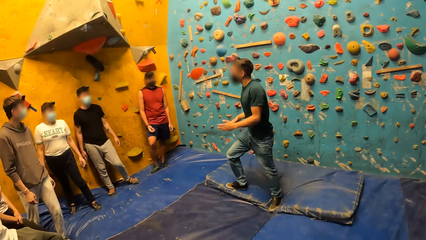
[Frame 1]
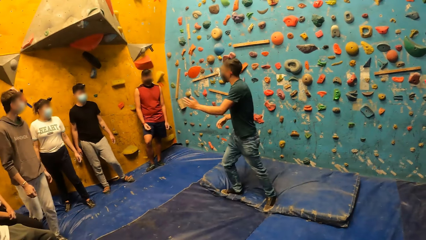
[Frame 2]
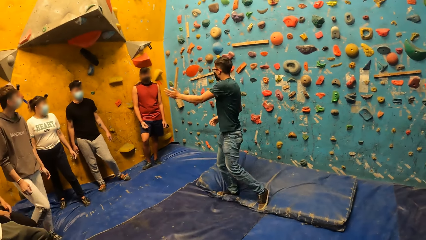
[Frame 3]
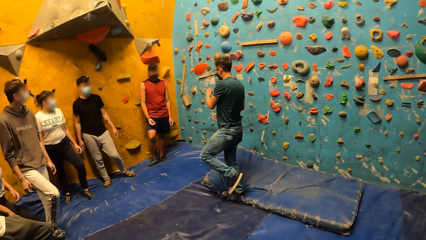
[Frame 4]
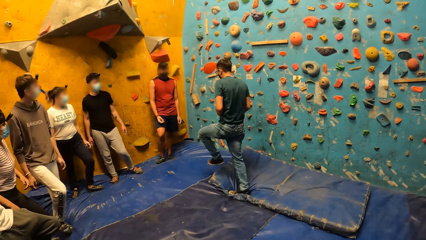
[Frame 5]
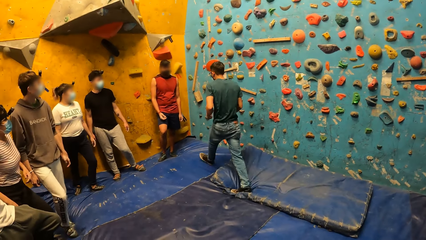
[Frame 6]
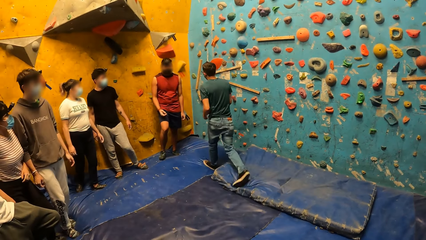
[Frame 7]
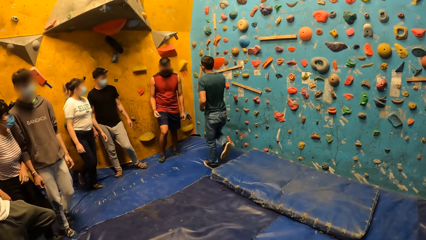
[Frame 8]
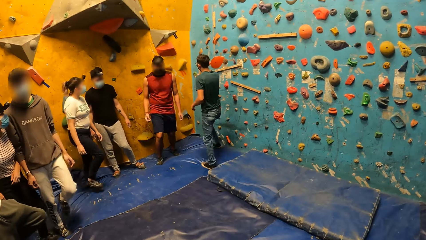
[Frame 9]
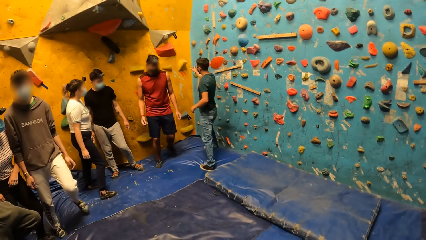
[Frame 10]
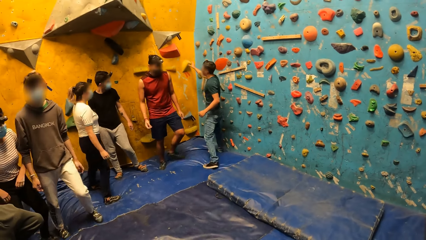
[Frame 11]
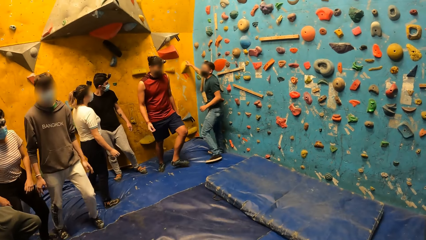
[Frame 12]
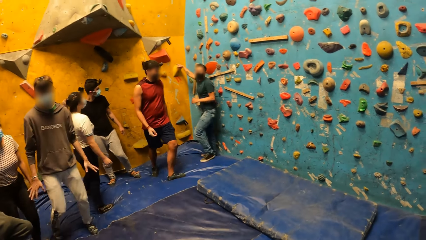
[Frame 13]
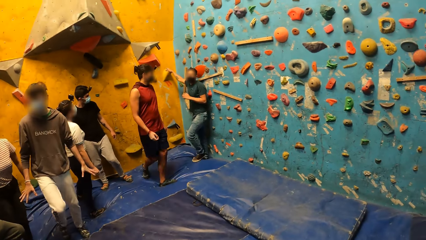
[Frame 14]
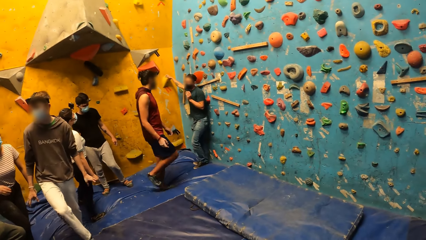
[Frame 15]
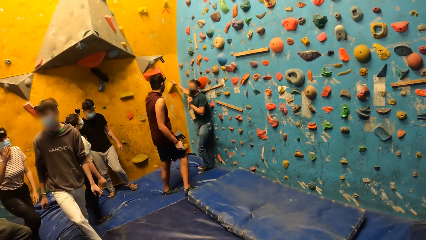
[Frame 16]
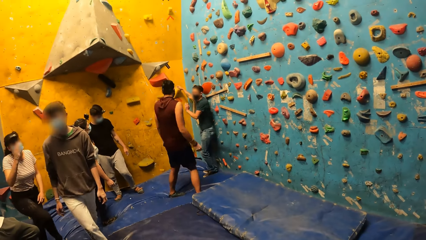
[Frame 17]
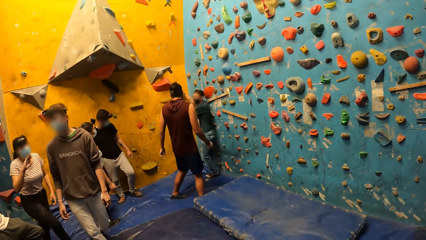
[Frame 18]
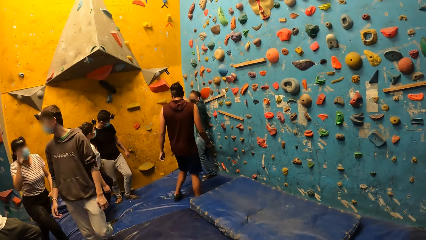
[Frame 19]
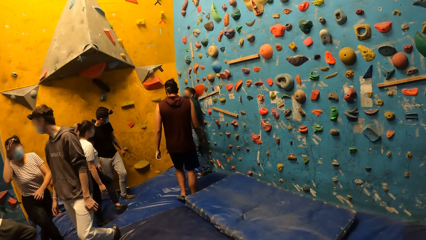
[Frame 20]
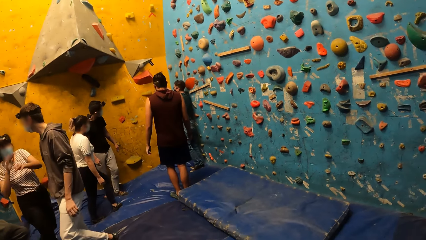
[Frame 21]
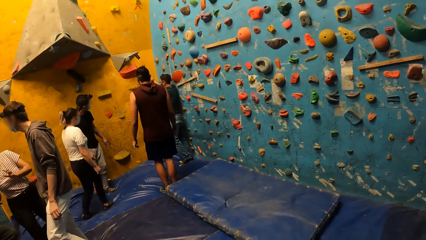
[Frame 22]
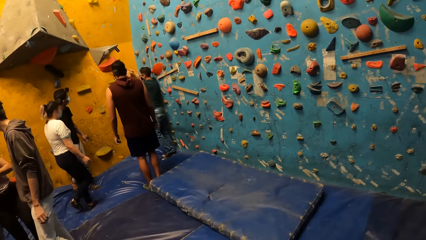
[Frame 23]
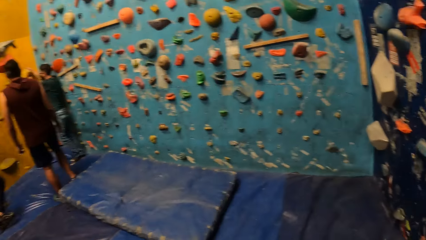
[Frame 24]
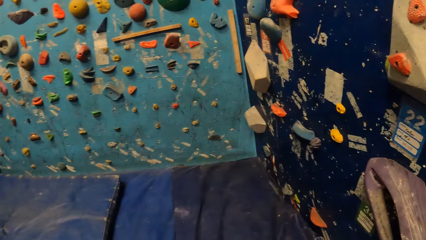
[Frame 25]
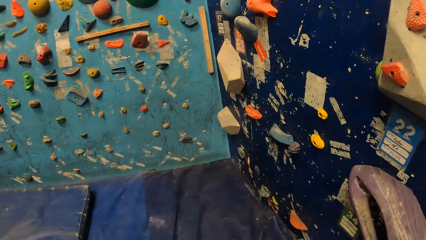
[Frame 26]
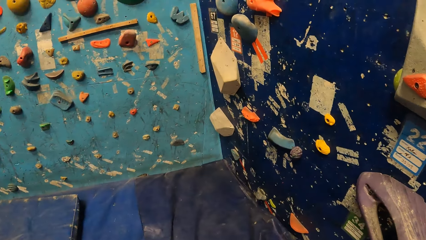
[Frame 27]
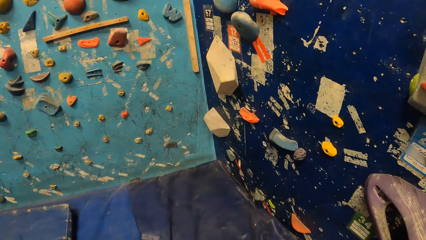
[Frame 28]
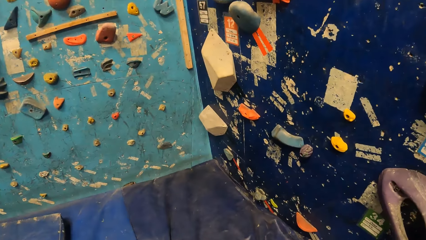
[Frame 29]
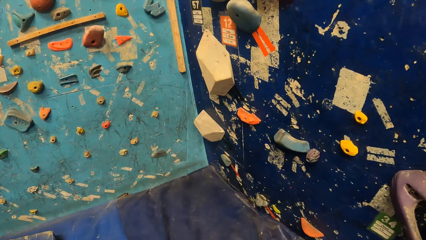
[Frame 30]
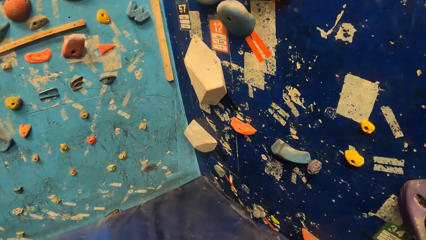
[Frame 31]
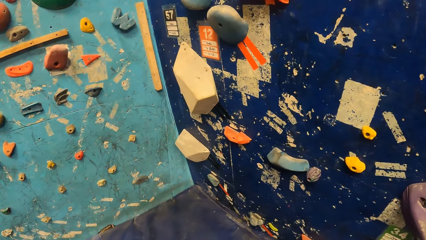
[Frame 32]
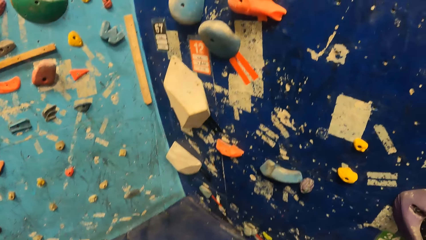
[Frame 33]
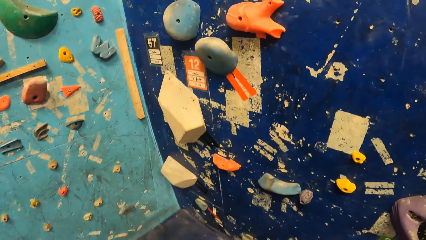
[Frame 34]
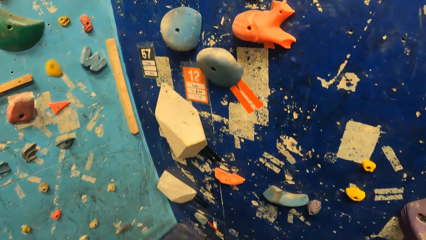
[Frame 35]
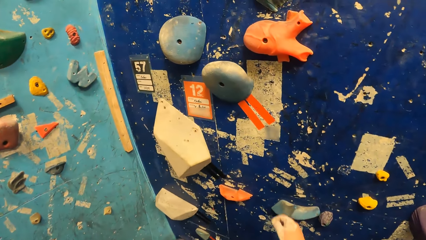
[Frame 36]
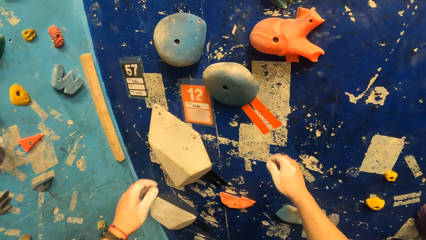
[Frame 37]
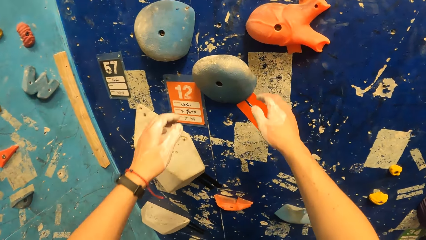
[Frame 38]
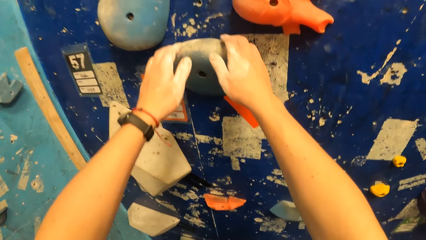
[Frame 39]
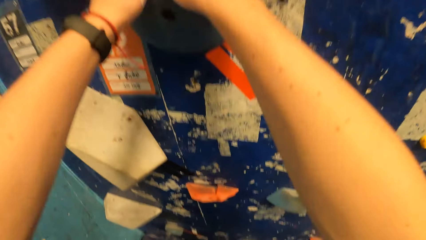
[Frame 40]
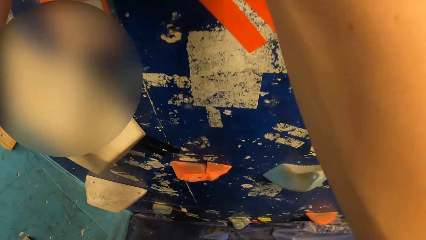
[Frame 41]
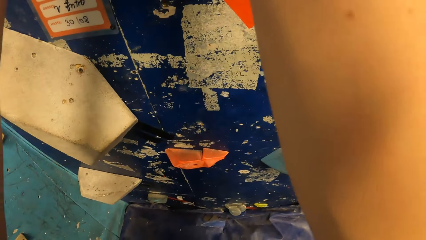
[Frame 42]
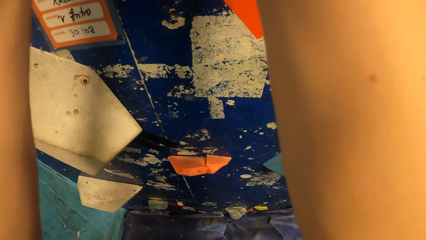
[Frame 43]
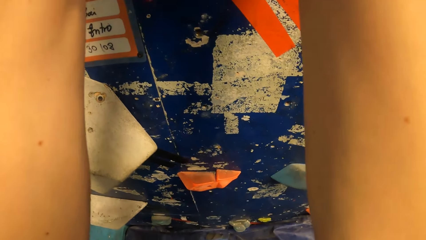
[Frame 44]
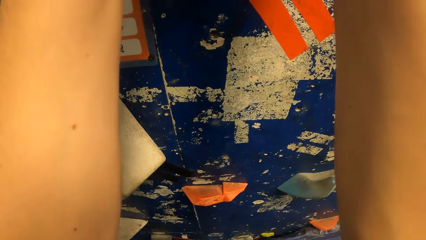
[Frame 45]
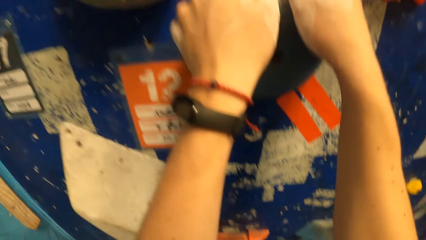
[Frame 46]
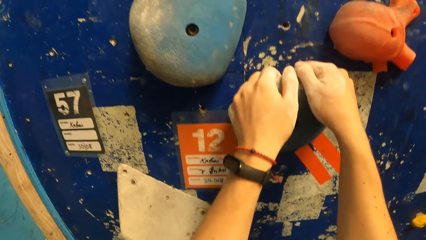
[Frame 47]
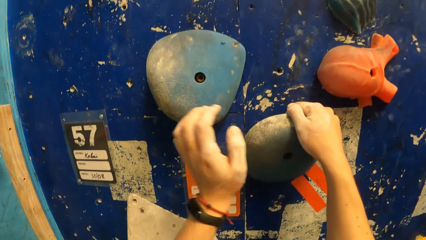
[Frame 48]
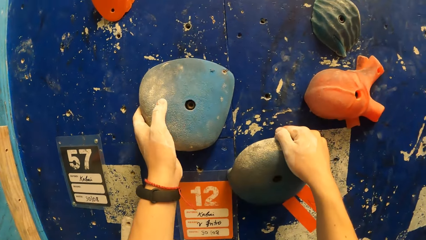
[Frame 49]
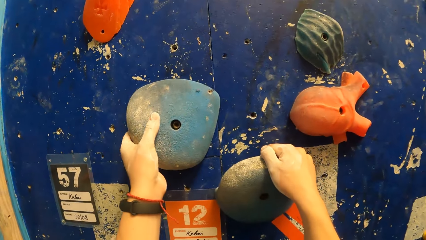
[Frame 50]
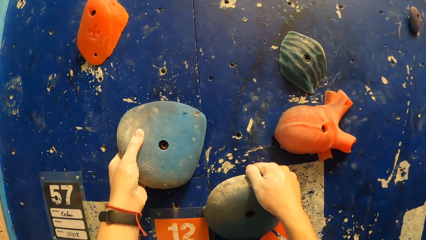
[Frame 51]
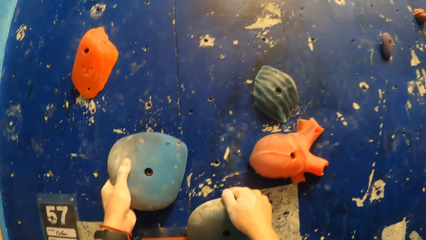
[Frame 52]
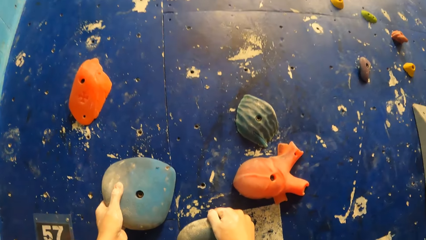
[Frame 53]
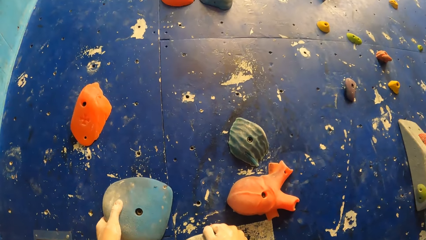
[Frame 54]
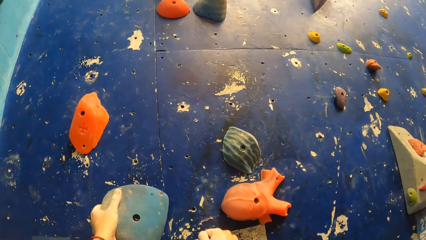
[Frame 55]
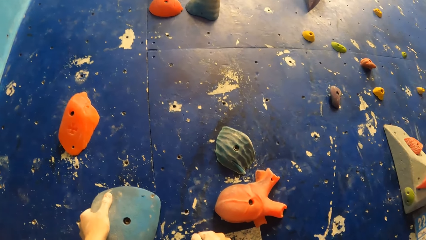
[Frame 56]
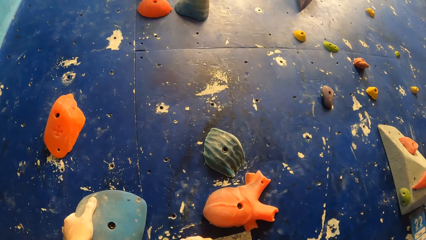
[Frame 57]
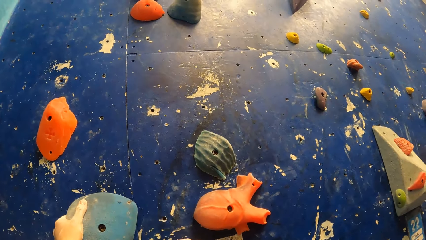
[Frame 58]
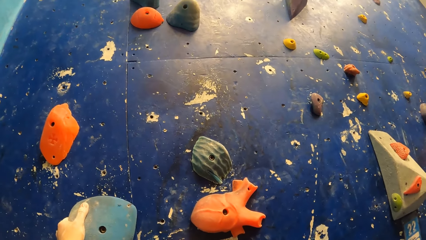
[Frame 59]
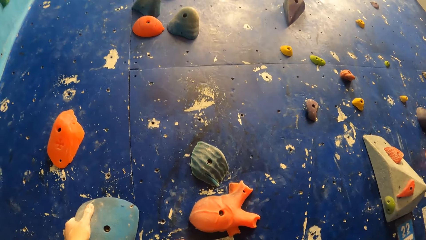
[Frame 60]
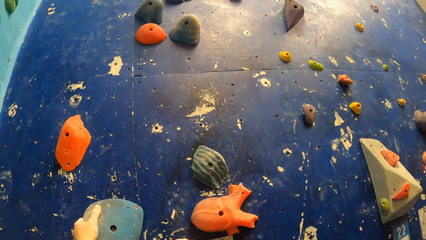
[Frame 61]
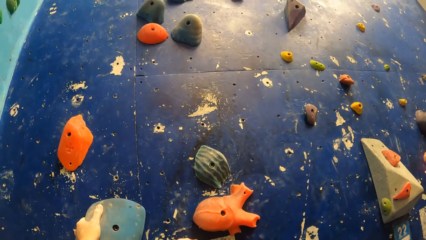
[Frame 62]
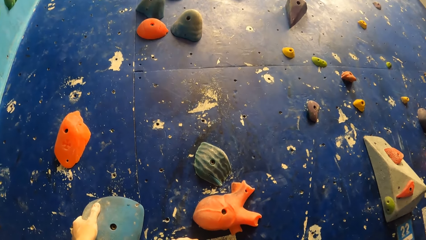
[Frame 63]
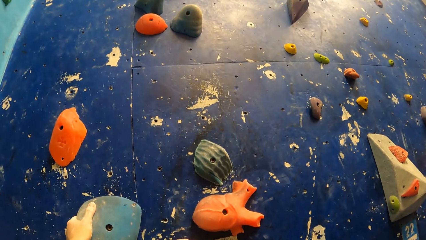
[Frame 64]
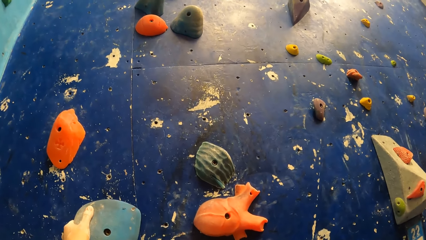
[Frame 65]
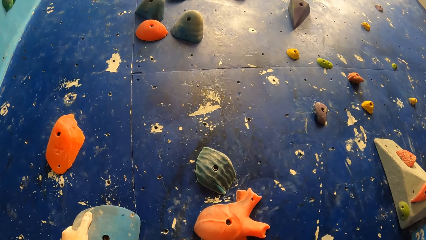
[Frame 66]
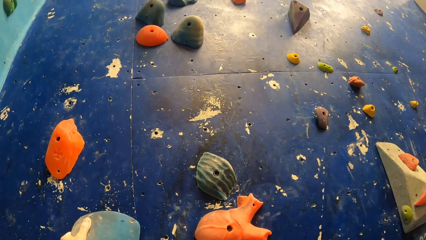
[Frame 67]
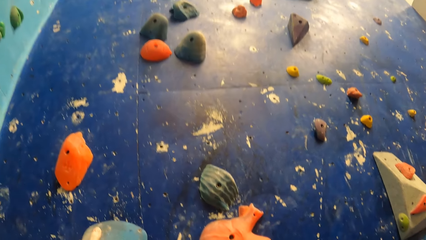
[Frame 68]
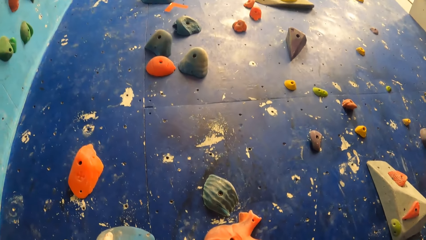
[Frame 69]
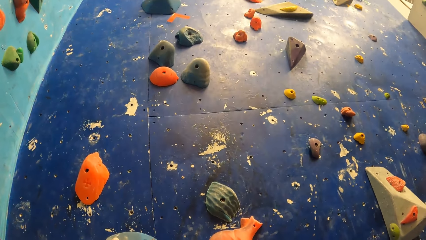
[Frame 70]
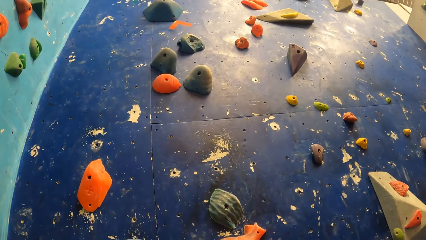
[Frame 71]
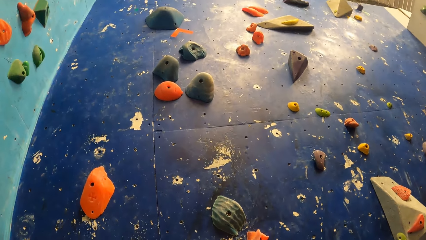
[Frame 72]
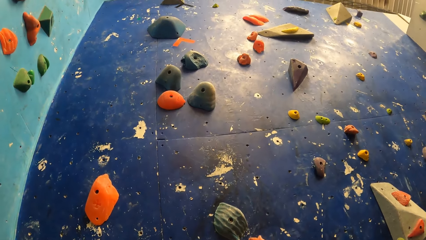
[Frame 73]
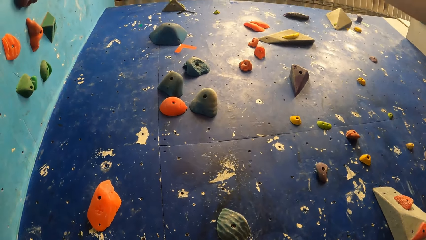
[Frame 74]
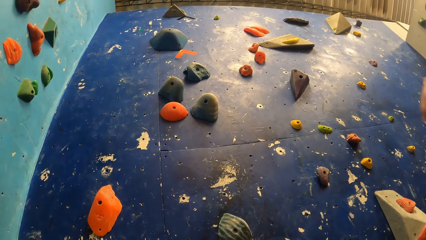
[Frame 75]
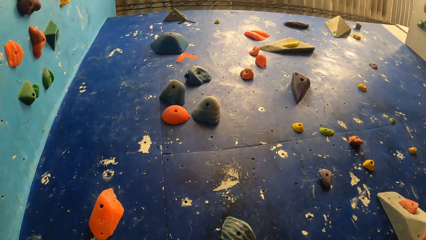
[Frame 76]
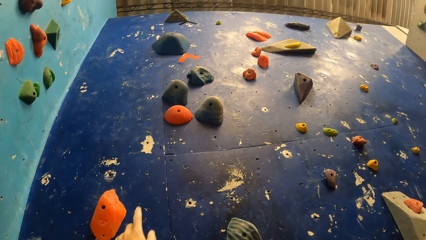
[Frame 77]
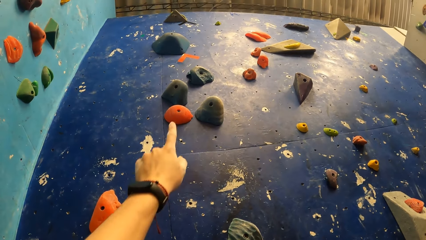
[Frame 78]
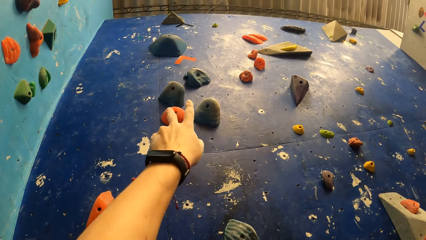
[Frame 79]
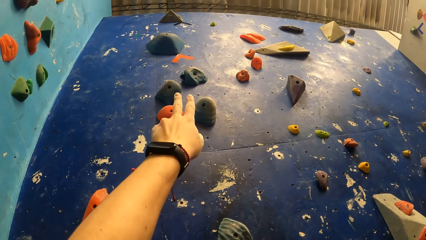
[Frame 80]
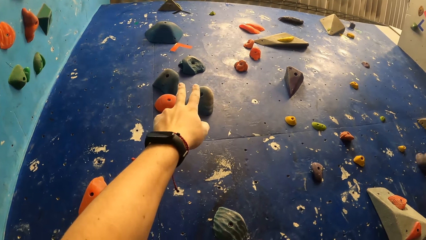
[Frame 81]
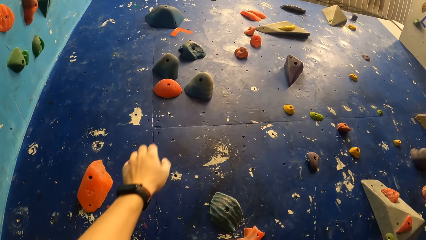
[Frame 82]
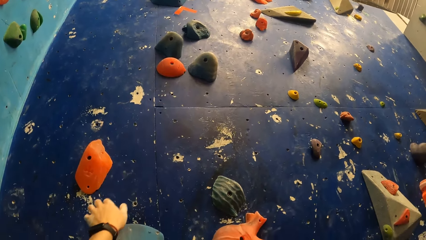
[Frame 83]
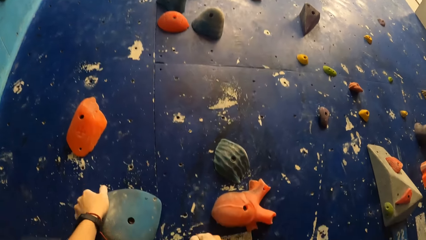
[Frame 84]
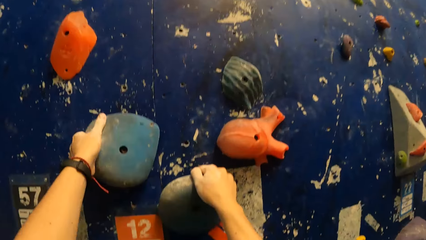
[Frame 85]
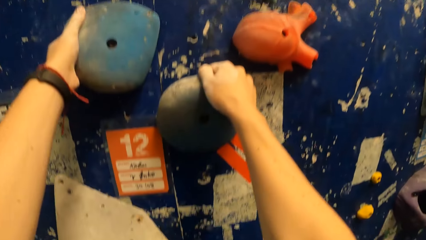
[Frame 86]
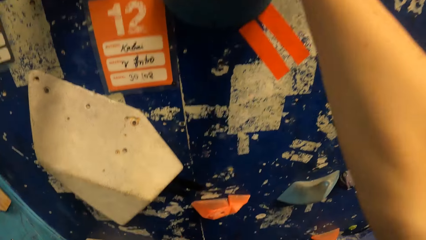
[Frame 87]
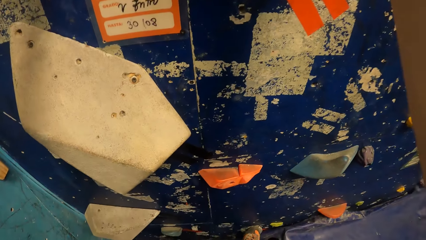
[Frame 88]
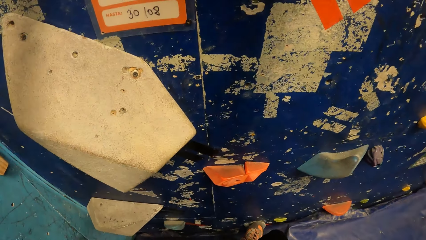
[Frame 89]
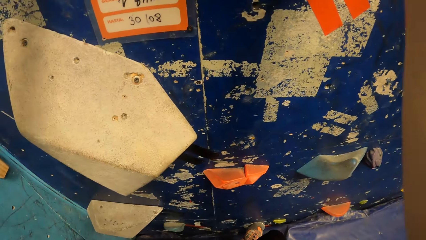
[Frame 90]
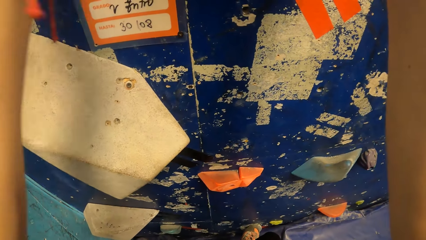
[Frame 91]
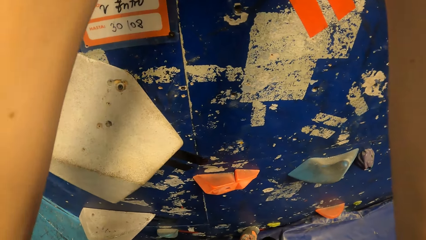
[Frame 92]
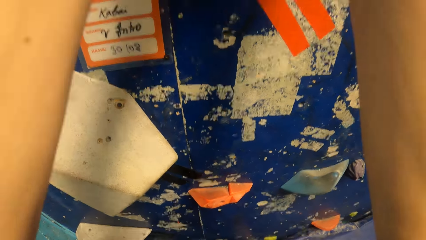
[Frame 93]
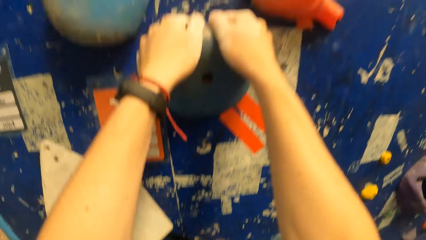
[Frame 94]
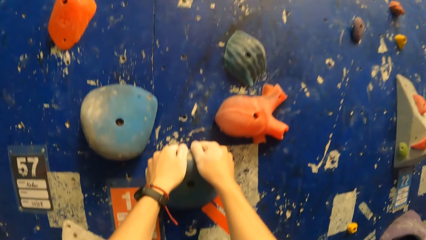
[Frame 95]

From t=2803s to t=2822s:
The man touches a bouldering hold with his right hand. The camera wearer walks around. She holds a bouldering hold with her hands. She climbs the bouldering wall with her hands. She moves the hand. She holds a bouldering hold with her left hand. She points at the bouldering wall with her left hand. She holds the bouldering hold with her left hand.
